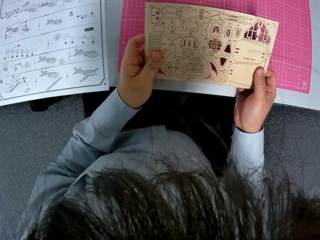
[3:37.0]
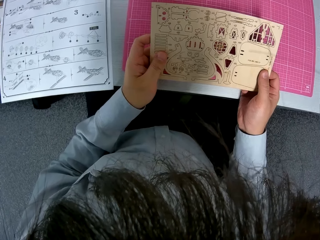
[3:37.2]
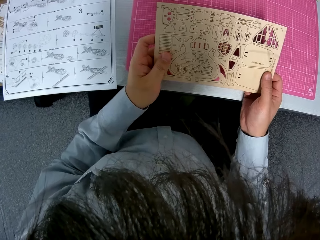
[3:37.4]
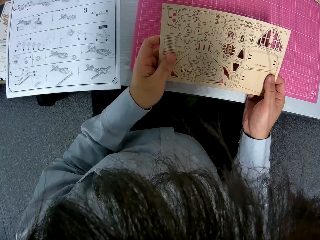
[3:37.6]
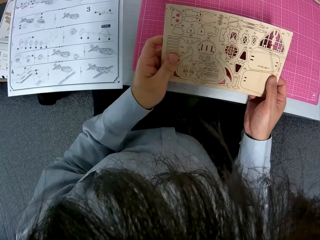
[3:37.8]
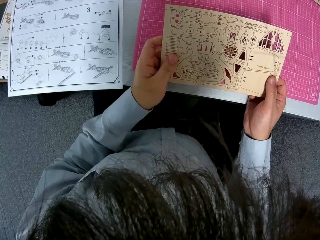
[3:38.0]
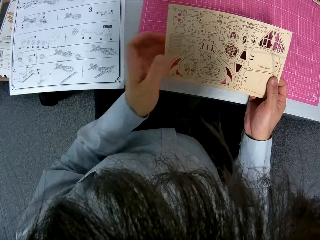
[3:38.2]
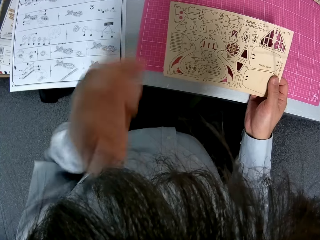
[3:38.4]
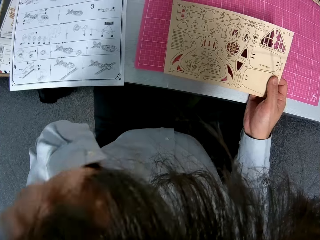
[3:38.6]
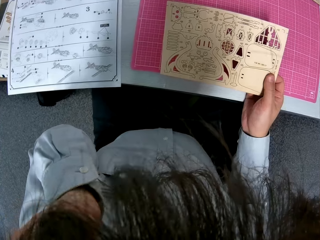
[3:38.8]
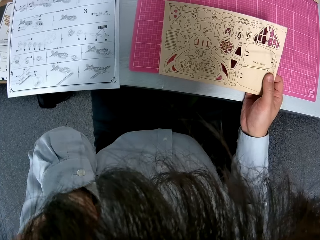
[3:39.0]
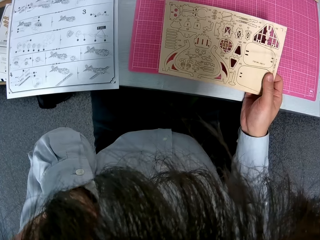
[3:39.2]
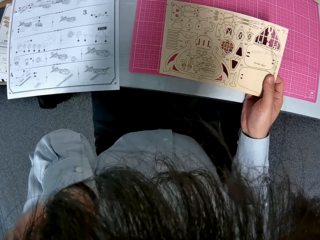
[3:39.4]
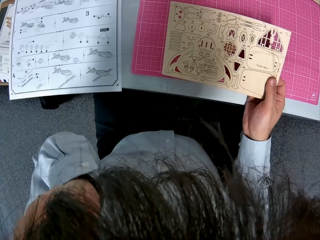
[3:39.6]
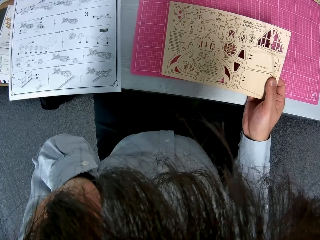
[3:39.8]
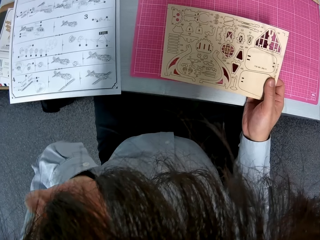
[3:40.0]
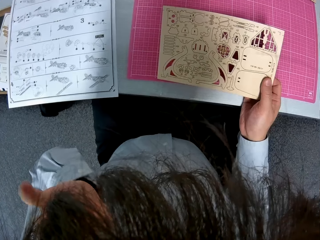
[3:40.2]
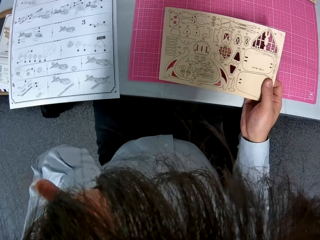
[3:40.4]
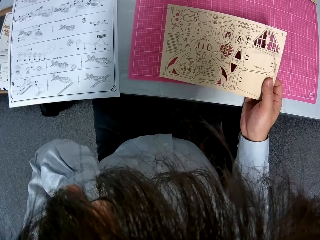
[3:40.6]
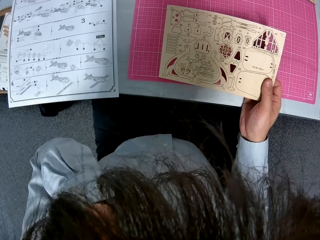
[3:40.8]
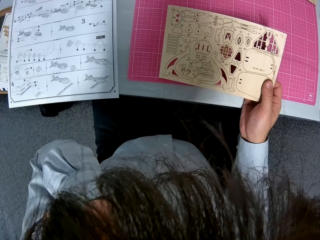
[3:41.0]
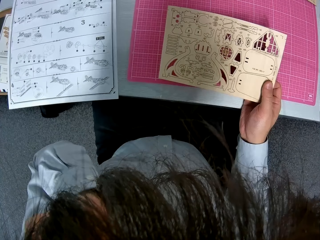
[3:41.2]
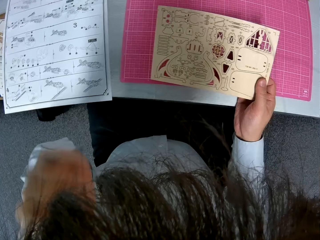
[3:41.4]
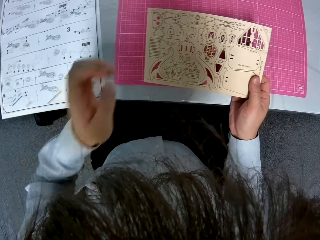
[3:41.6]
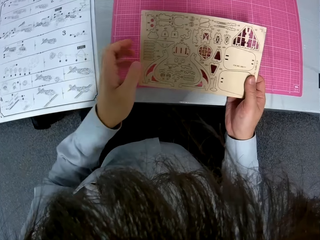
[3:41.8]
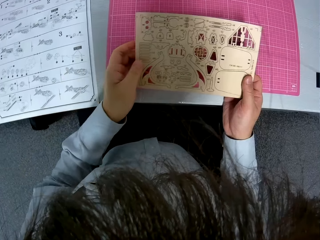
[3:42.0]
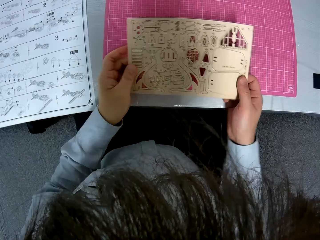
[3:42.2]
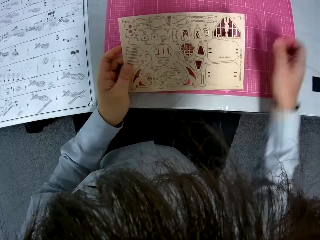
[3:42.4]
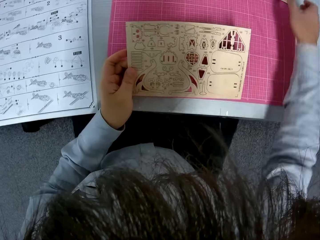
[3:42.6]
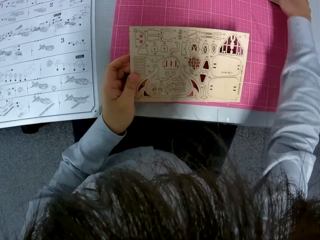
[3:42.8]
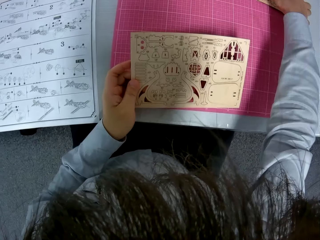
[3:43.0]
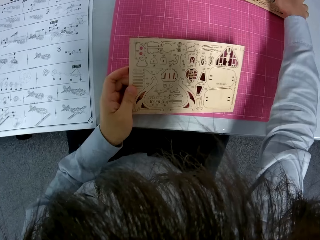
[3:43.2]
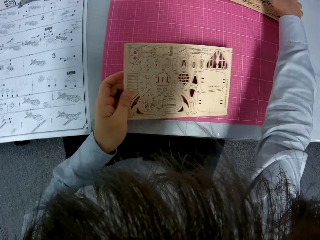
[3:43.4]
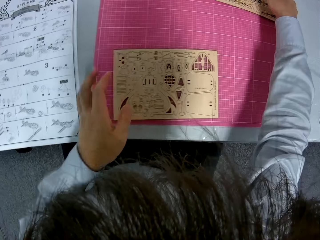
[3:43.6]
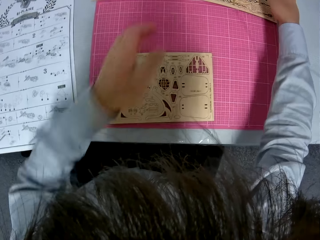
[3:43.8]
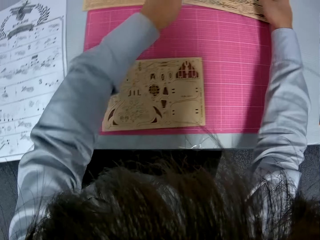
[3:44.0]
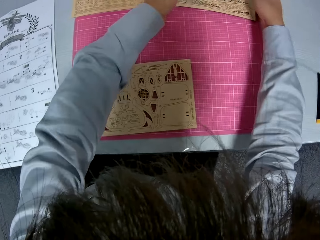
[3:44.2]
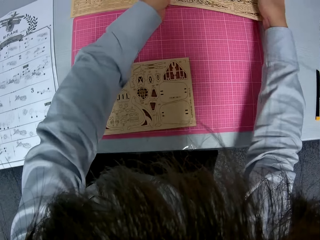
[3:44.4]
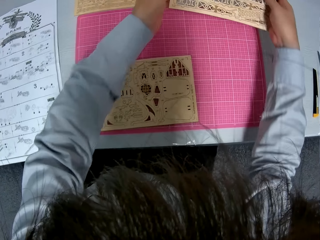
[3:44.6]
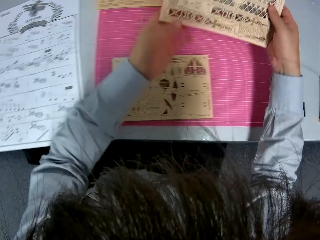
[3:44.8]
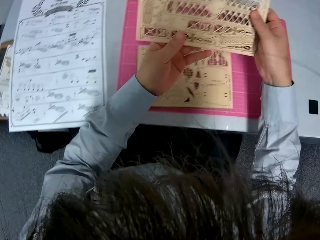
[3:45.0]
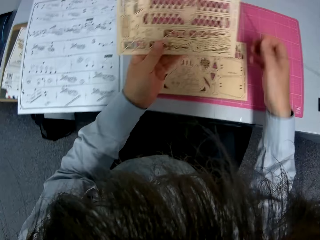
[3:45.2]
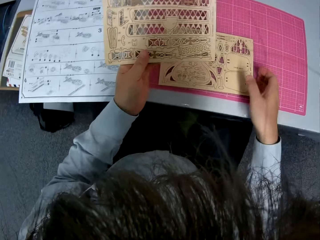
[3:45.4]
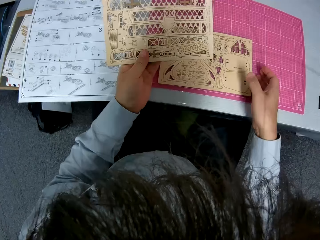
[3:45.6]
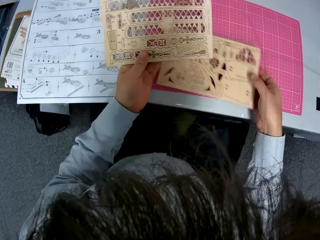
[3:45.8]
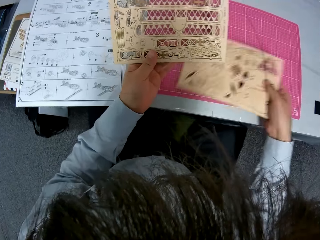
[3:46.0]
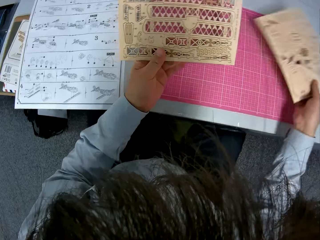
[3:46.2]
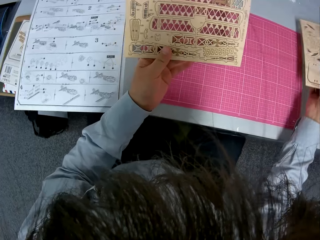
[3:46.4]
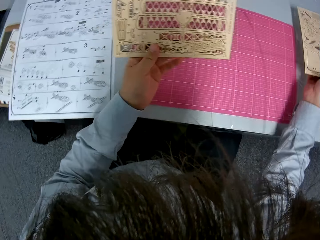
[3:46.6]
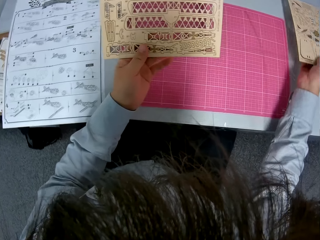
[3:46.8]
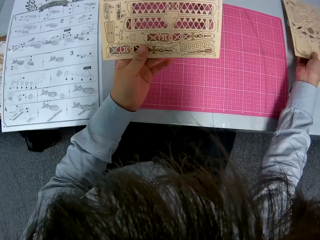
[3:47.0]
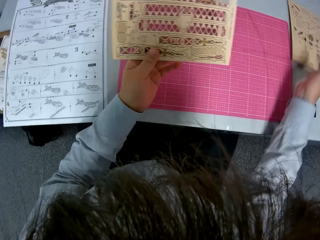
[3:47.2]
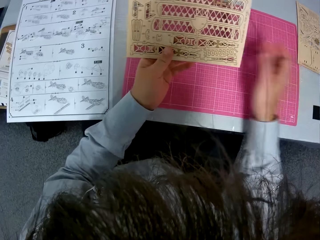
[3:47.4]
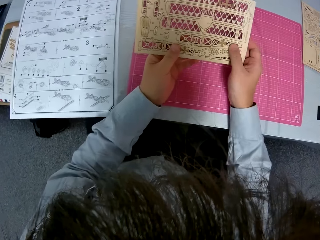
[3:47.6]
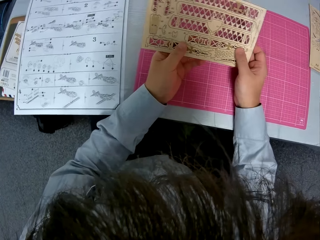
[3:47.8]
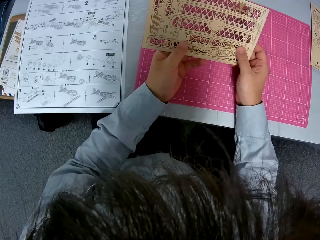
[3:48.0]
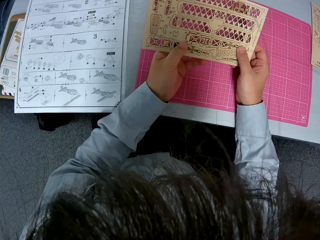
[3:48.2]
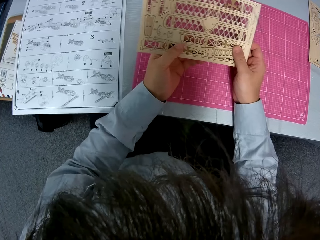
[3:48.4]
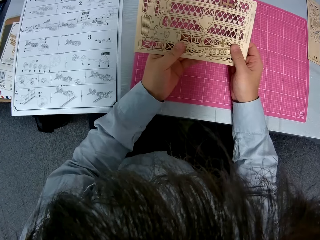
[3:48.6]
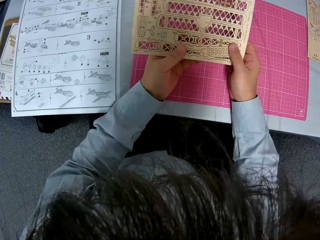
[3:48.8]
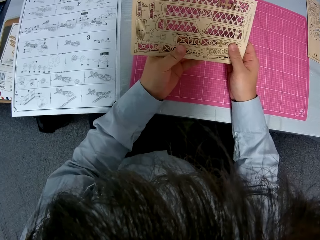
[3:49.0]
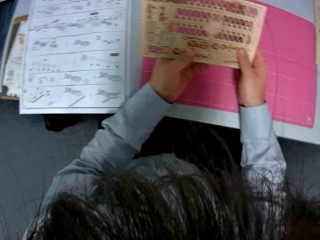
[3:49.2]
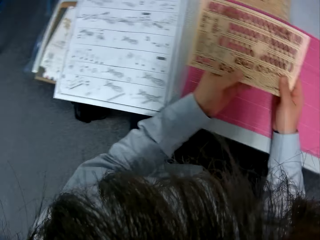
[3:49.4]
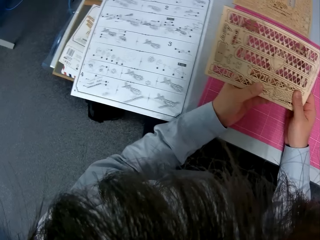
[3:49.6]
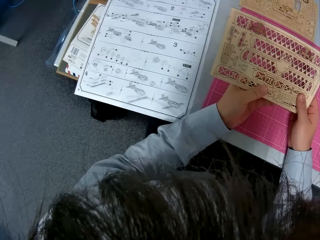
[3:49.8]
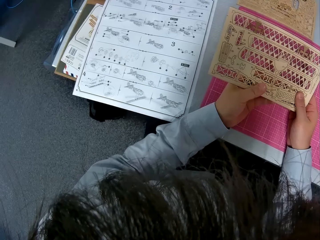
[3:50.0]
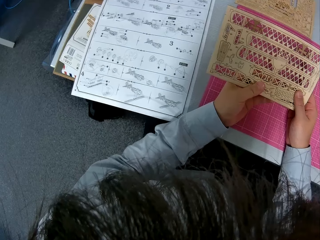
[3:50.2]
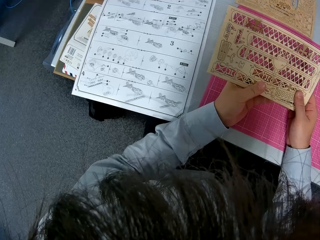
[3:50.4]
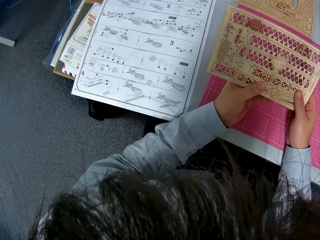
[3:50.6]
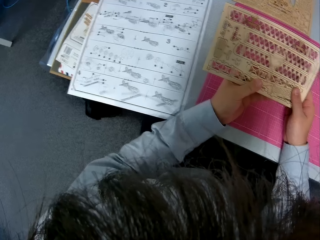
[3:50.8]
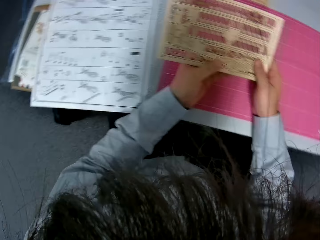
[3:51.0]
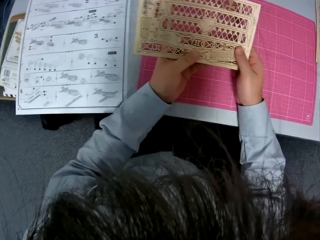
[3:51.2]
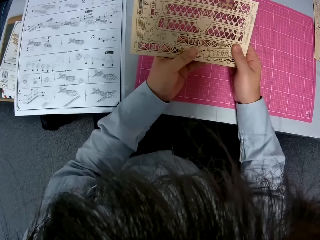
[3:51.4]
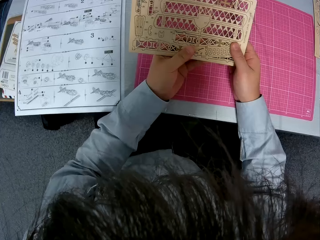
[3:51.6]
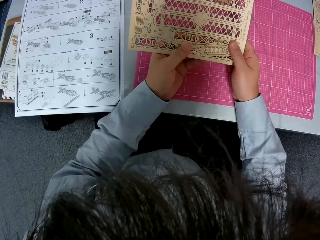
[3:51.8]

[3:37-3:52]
The camera wearer raises up her hand. They touch her hair. They put down his hand. They pick up another puzzle sheet or paperboard. They drop the puzzle sheet. They take another paperboard. They drop the puzzle sheet. They move the paperboard and look at the paperboard.

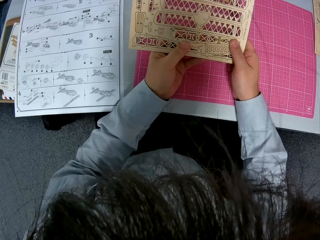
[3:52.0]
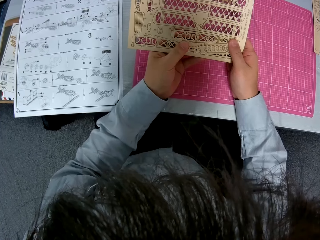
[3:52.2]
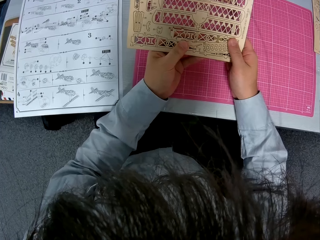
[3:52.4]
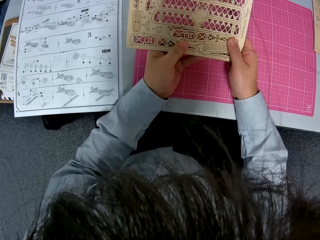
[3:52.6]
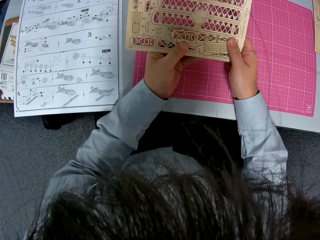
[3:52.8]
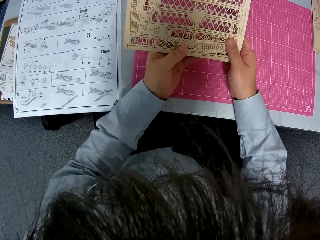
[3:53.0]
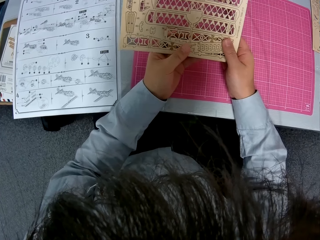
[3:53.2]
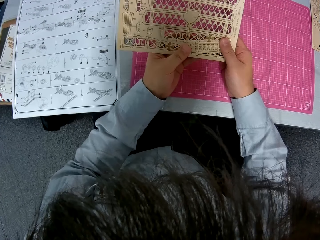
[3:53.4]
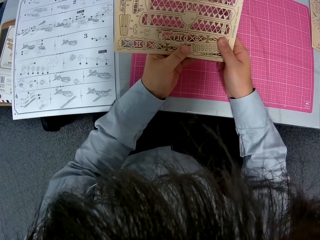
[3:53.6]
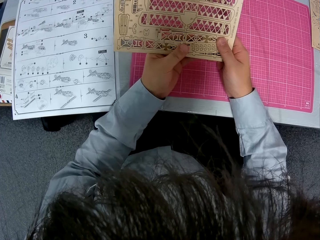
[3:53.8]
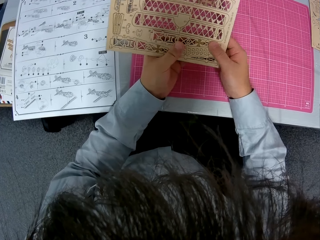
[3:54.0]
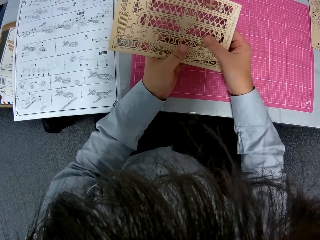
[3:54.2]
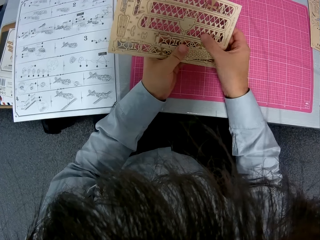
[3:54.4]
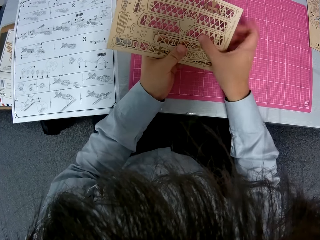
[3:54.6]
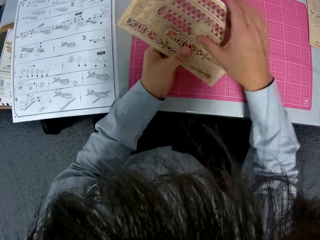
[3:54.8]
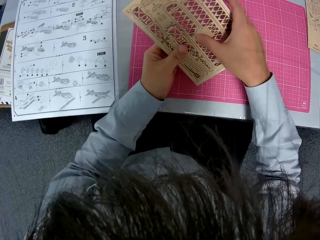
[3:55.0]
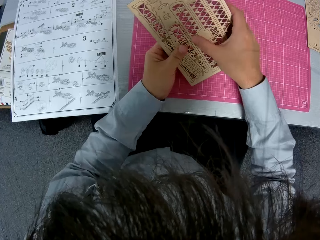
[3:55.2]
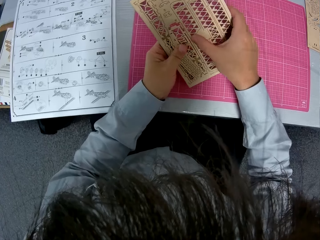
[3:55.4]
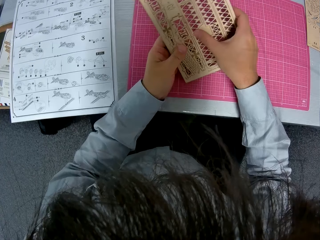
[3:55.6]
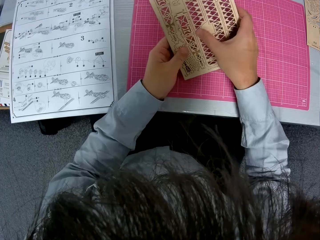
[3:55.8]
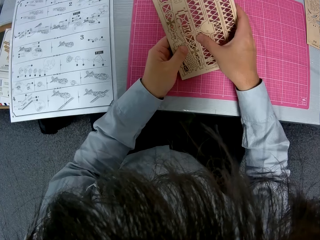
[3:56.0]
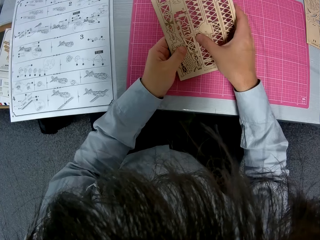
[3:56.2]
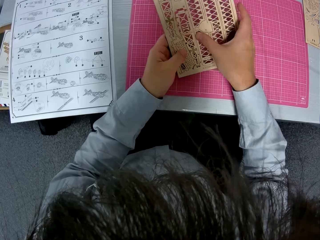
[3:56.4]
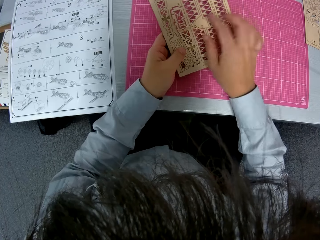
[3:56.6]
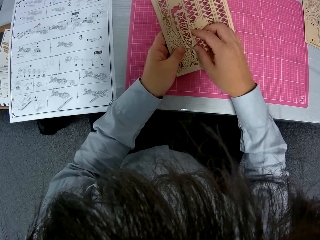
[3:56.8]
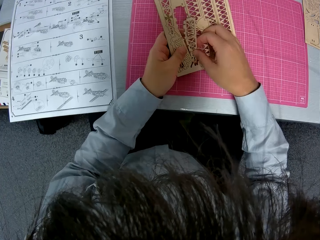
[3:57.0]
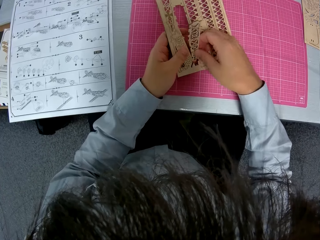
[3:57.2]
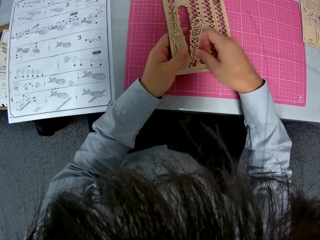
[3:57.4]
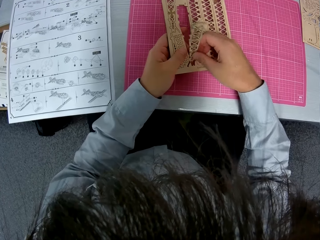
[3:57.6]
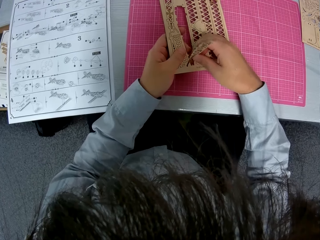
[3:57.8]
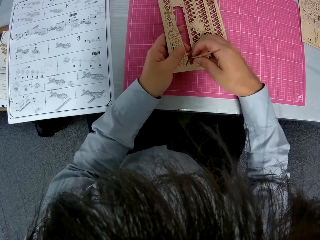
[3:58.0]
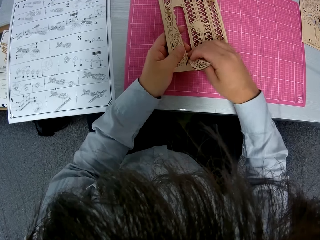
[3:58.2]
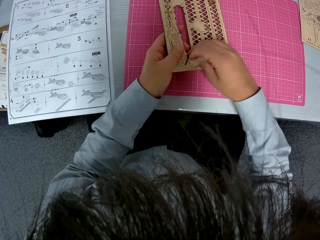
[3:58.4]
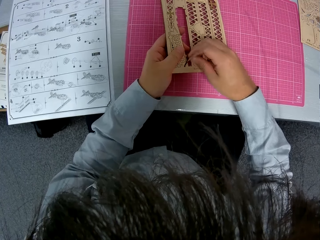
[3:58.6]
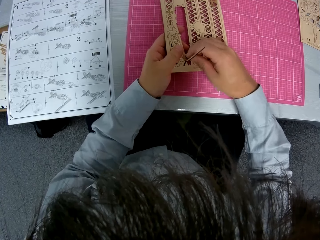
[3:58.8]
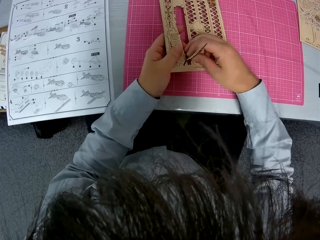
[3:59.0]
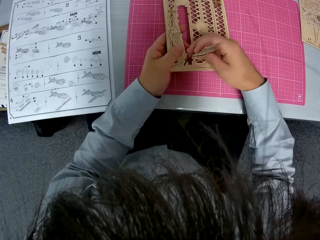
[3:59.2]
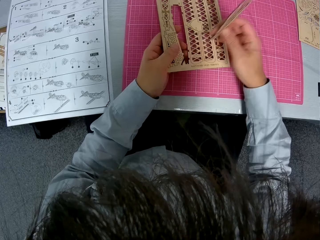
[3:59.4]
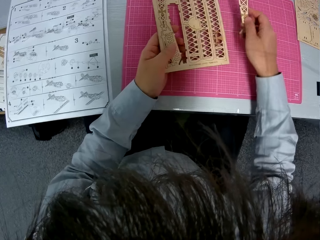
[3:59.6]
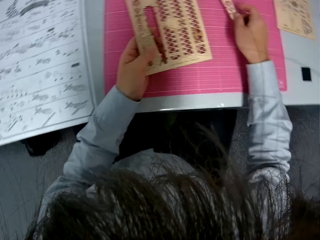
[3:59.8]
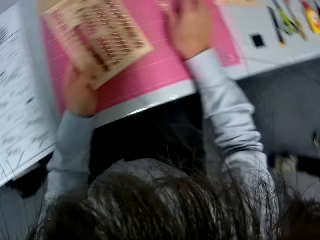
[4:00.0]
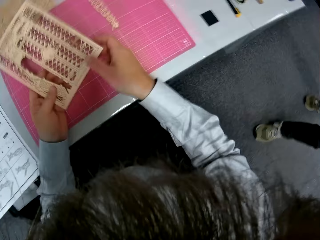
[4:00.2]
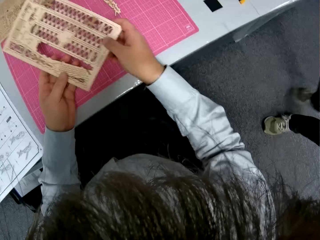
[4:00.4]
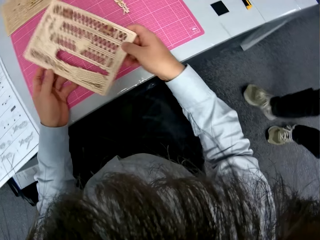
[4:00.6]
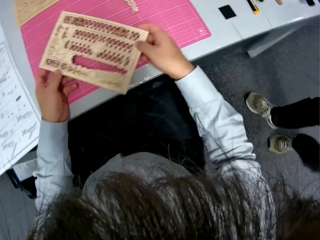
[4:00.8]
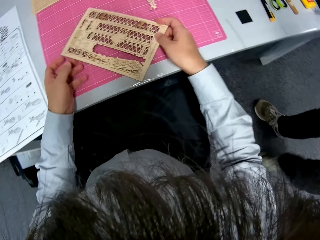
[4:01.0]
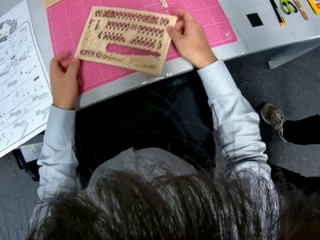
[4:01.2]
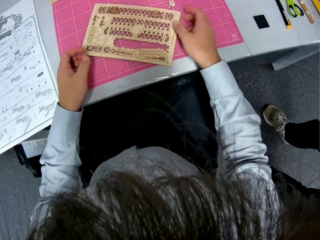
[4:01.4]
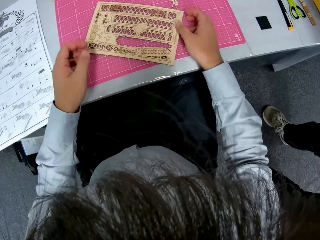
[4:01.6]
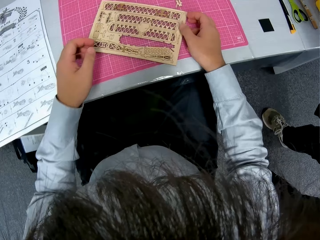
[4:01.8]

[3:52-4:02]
The camera wearer presses out part of the puzzle sheet. They remove the tangram or puzzle. They pull the puzzle. They put the tangram on the table. A man walks towards the camera wearer. The camera wearer drops the puzzle sheet.
